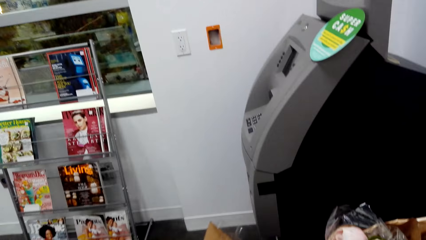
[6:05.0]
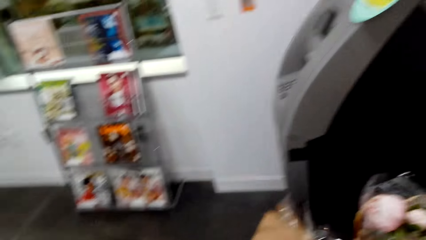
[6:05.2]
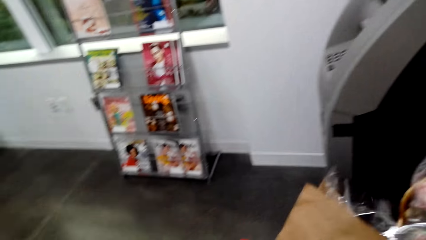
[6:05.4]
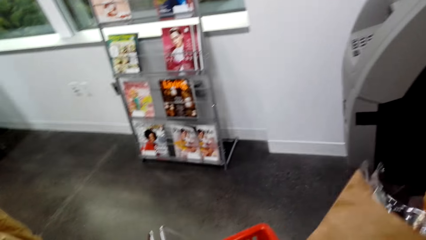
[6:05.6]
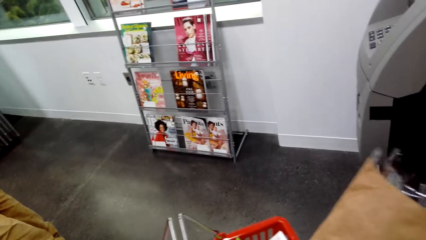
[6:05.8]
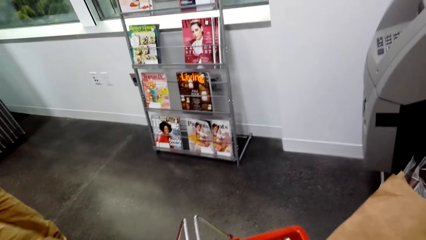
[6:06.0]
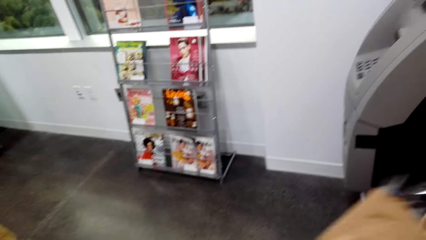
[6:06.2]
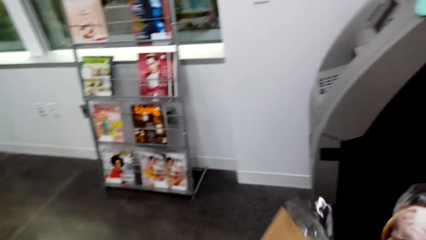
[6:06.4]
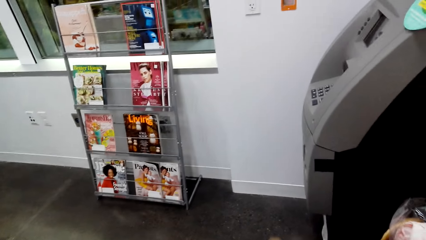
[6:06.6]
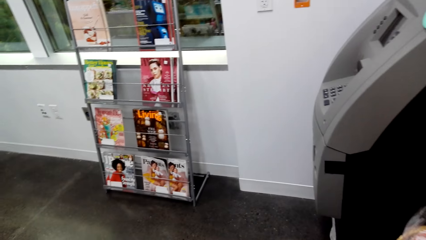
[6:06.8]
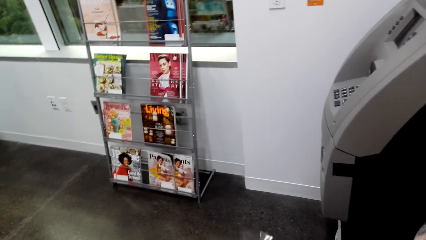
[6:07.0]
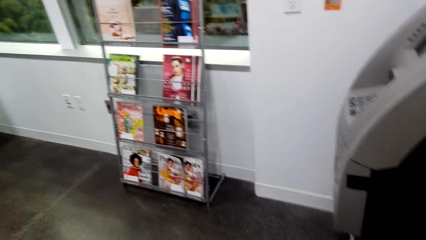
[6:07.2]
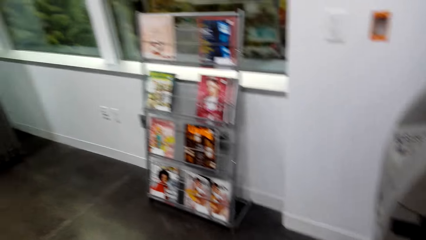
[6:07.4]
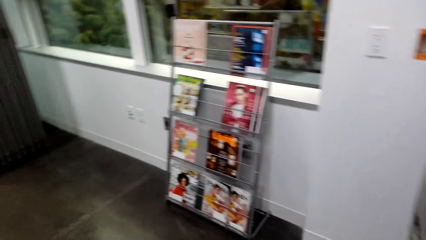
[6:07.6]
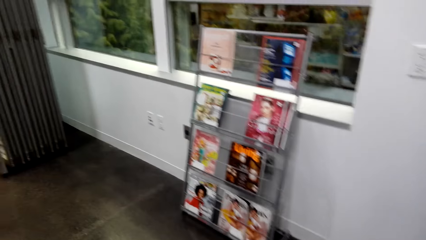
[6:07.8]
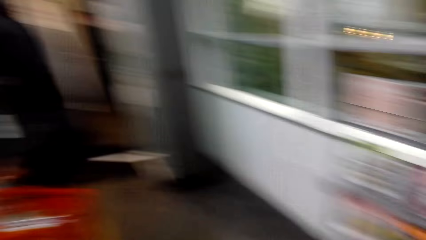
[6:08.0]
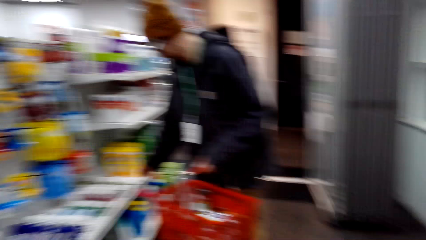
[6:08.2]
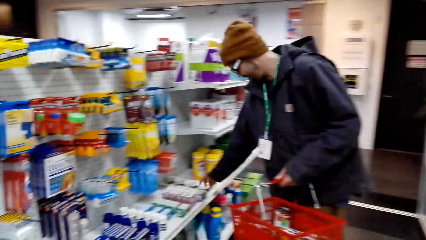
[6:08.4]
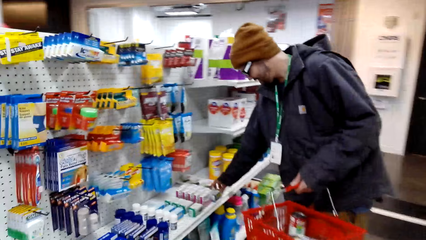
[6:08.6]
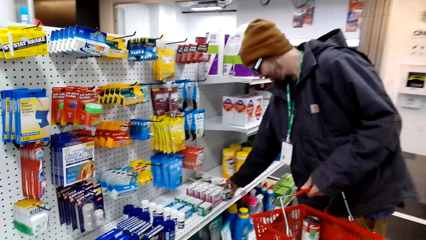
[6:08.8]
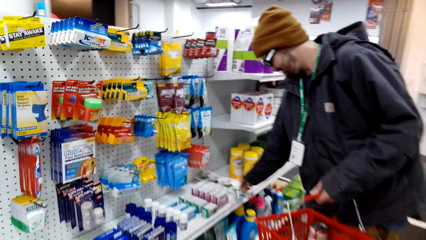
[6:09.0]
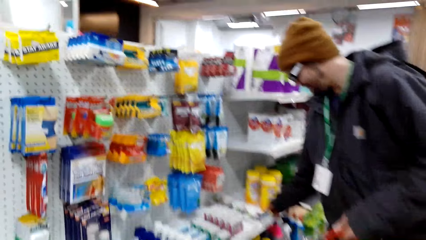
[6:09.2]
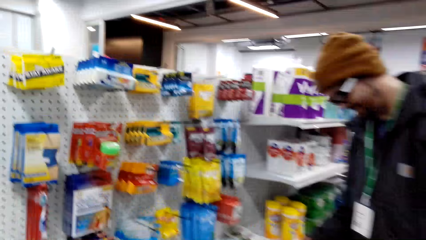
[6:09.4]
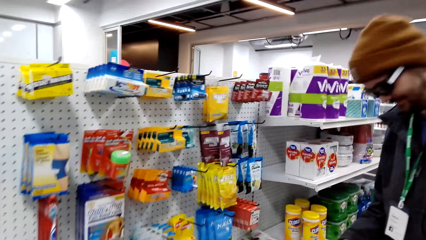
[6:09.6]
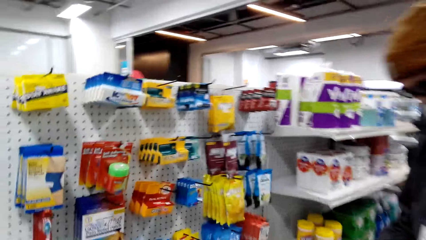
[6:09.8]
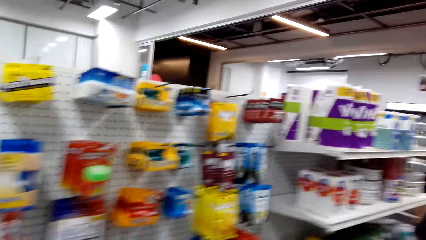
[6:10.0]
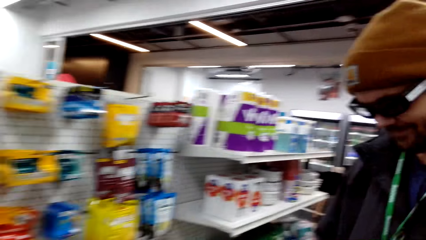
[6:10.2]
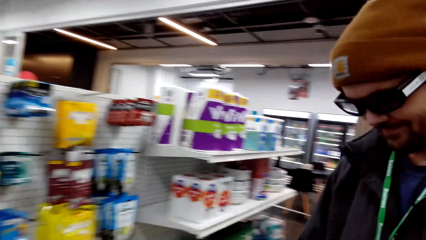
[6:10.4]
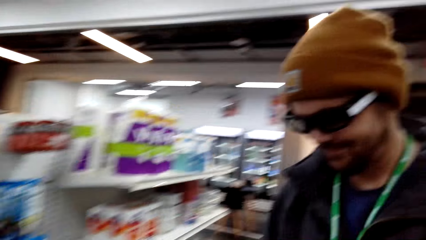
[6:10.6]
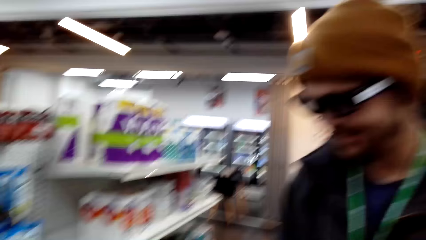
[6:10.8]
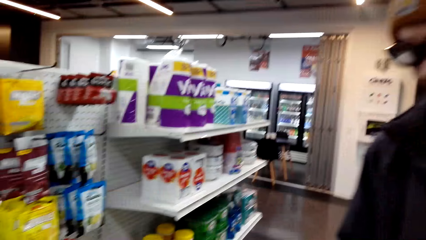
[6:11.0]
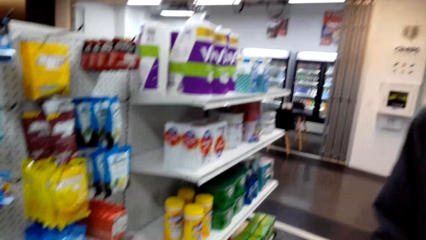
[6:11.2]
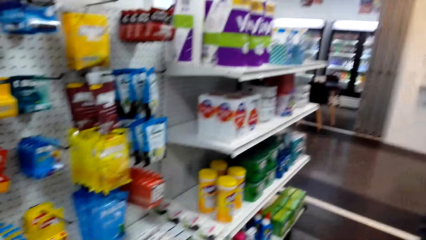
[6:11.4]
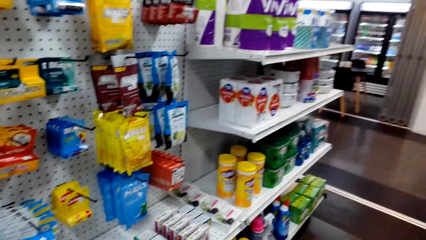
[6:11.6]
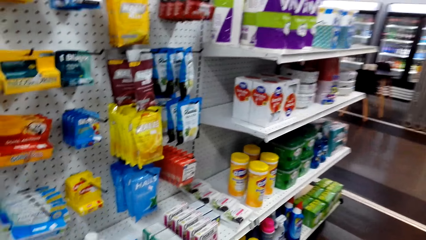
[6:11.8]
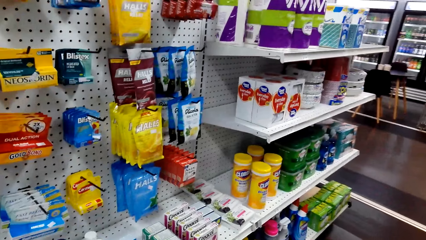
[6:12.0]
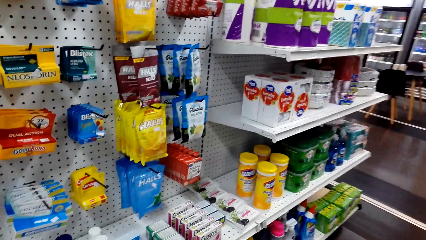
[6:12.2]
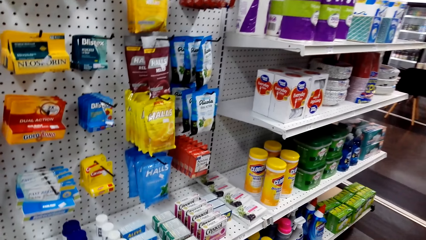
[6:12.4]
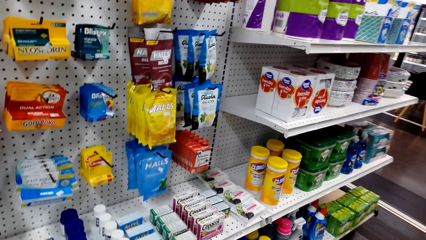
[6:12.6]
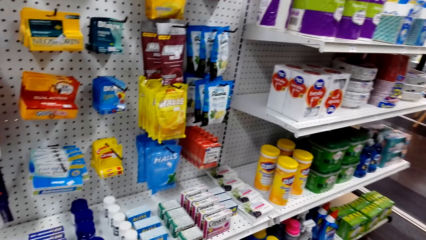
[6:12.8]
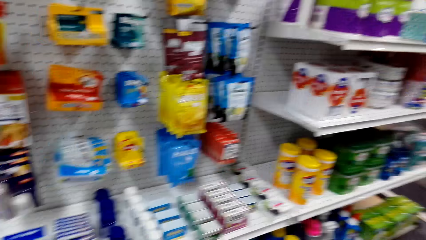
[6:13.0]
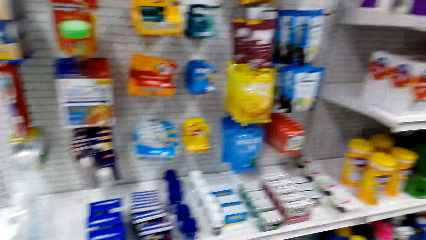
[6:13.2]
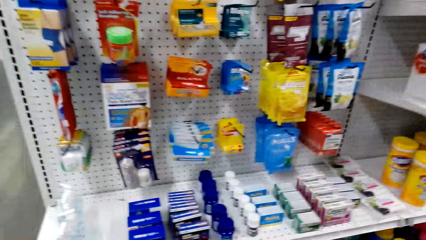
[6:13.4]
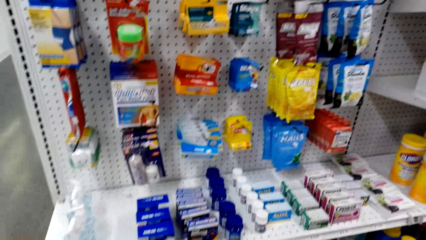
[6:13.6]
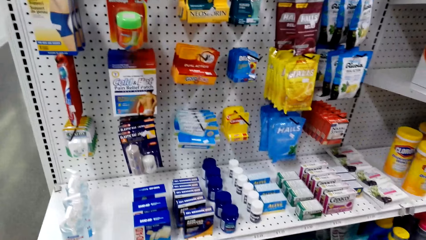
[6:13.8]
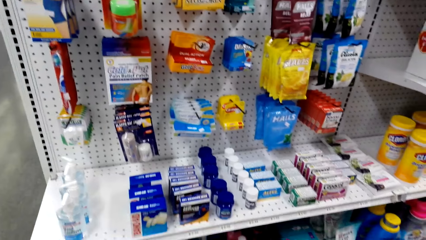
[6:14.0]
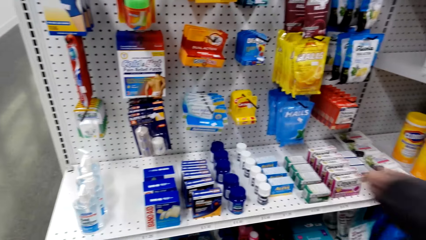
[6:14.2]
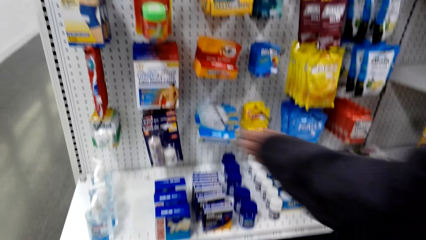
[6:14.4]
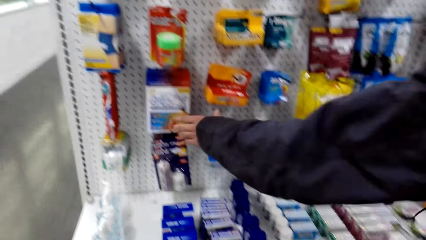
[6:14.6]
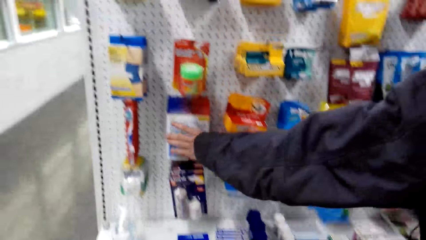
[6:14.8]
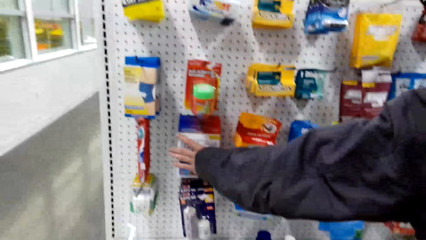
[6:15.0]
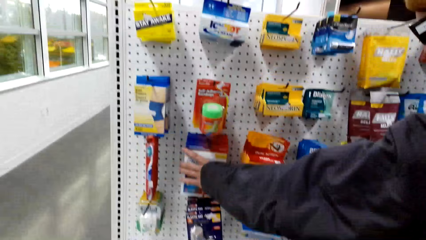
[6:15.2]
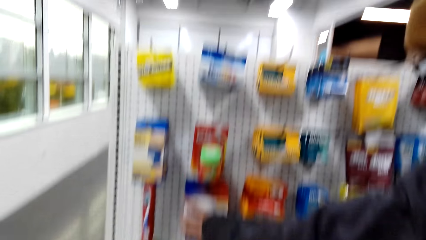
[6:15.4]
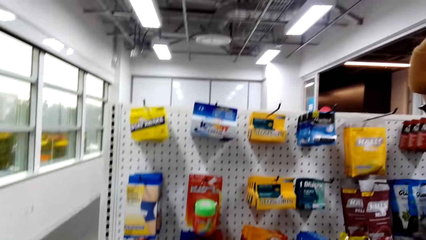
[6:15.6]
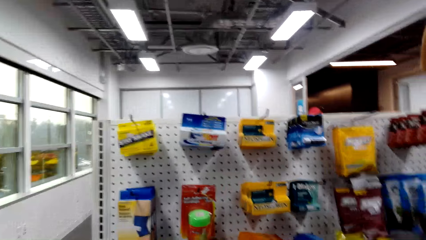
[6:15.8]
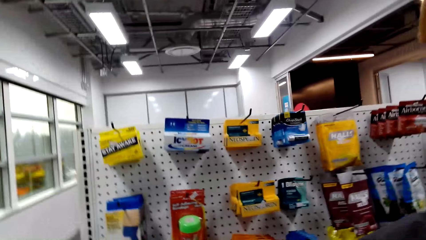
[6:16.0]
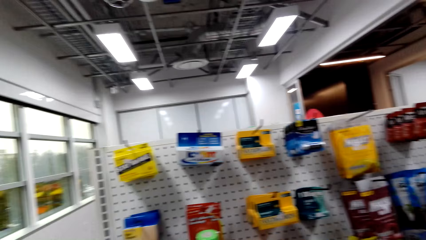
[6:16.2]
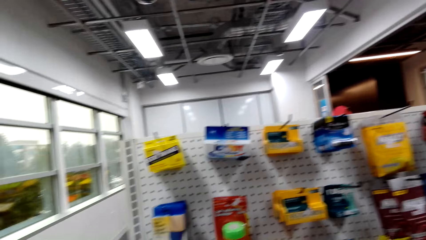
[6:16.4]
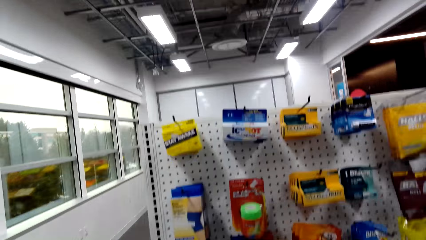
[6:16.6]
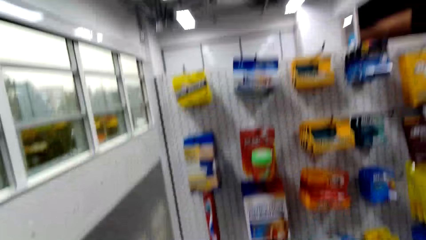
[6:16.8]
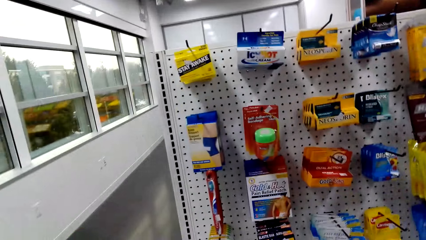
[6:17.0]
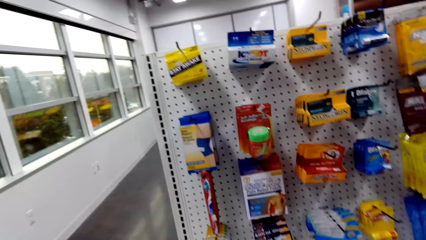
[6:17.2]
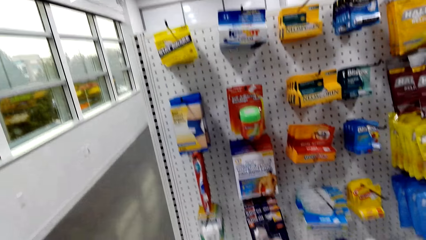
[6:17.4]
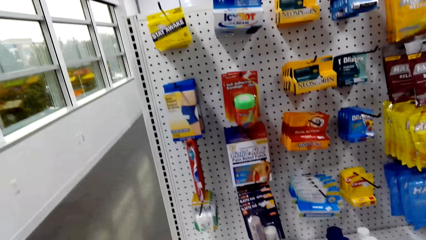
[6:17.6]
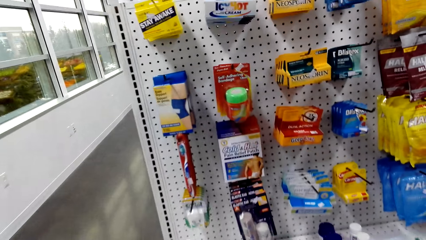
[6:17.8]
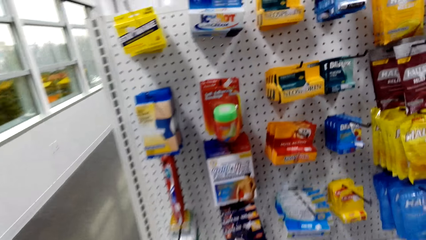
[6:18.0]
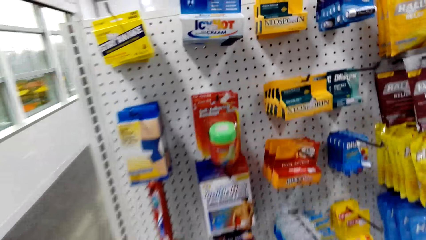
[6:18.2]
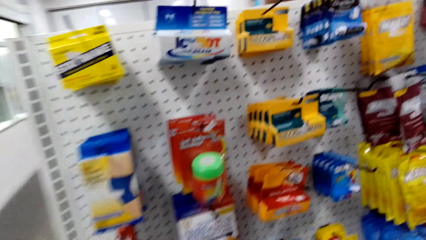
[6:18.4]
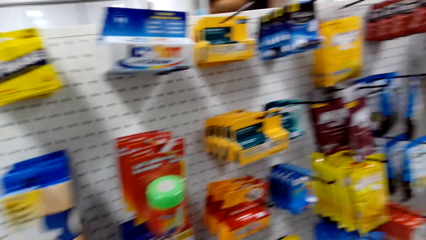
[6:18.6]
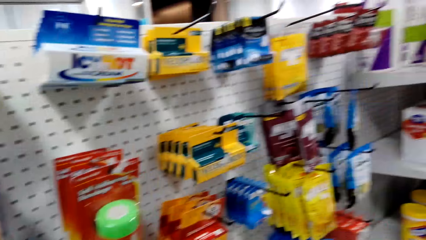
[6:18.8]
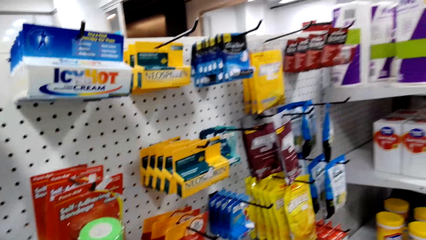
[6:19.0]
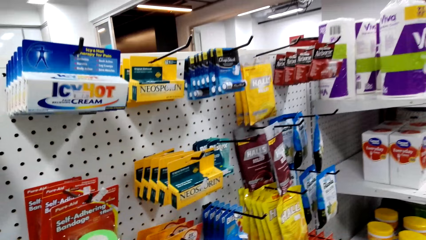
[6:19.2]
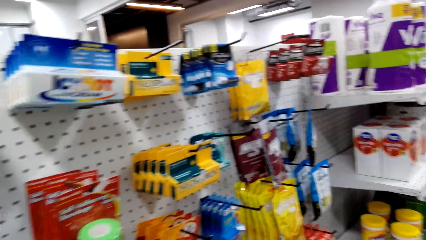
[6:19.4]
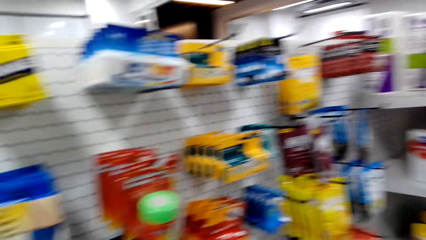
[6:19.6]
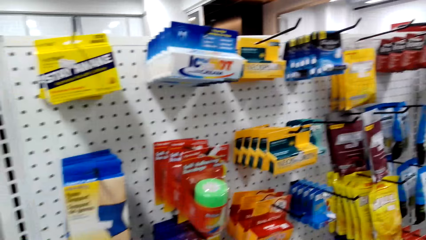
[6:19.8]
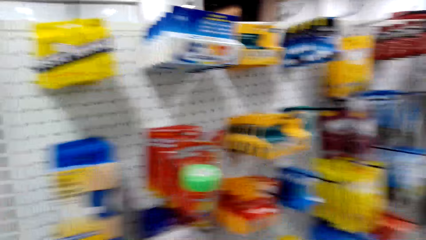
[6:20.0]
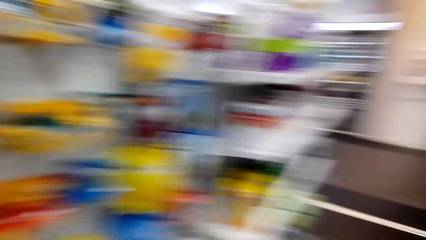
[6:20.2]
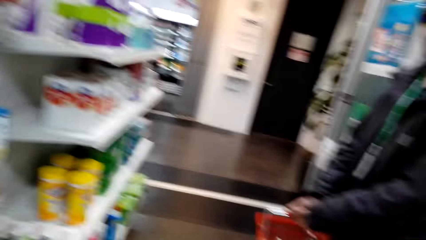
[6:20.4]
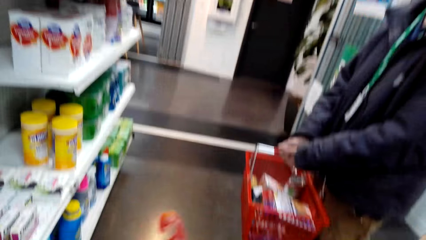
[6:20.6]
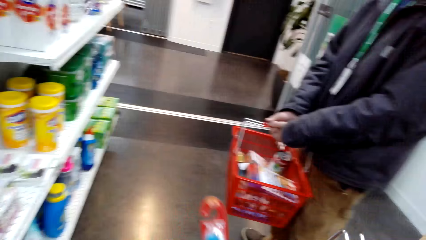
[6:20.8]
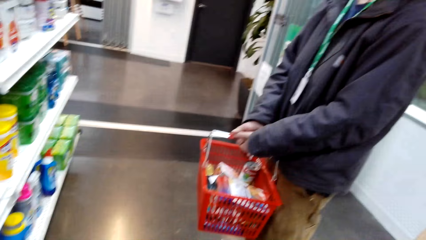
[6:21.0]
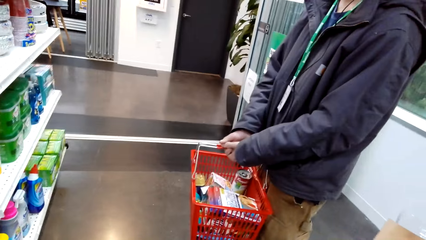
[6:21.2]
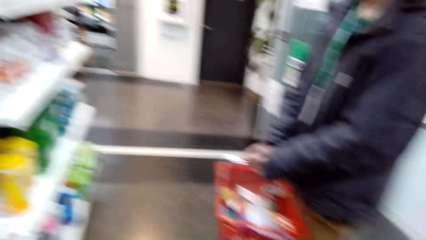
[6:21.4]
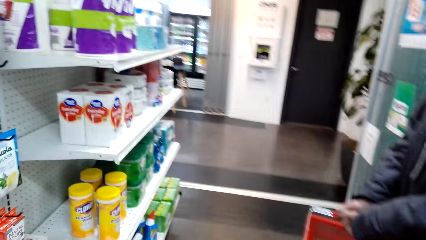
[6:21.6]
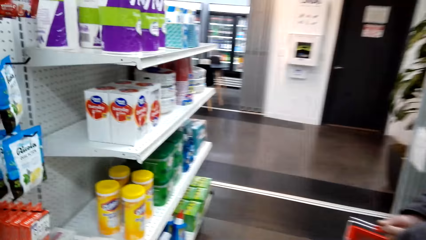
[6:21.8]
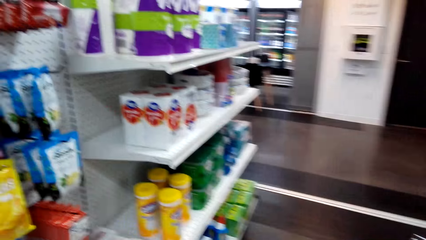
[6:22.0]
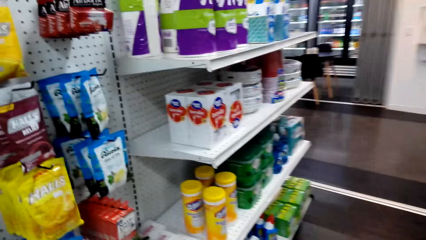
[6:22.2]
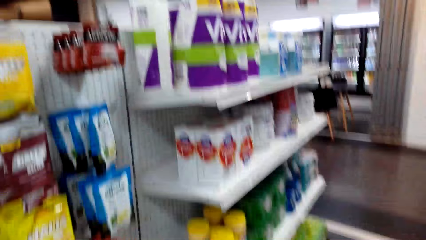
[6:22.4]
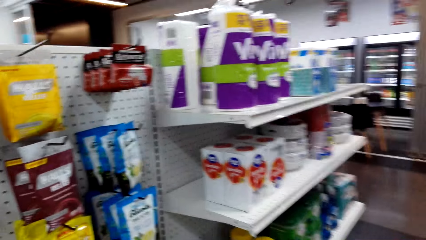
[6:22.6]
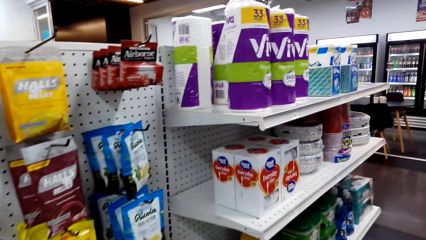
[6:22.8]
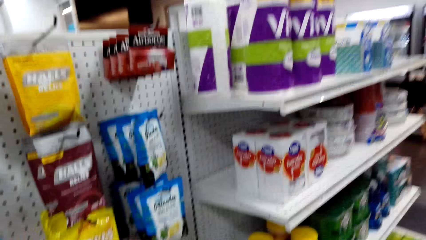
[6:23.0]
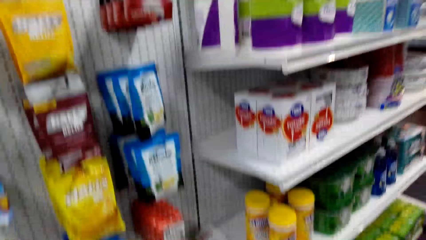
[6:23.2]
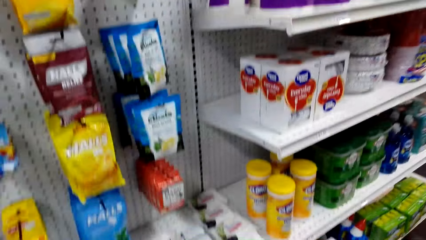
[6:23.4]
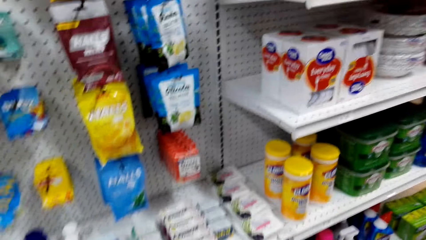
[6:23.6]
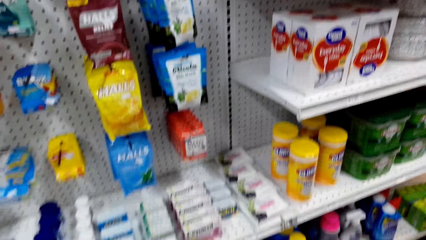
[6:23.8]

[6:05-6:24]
The camera wearer walks around the store. A man picks something. The camera wearer dialogues with the person. The man touches something. The camera wearer looks around the store shelf, picks a toothbrush, and looks around the store.
